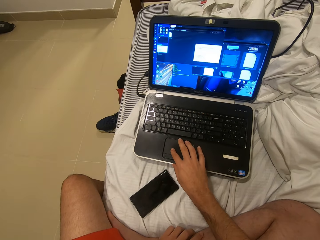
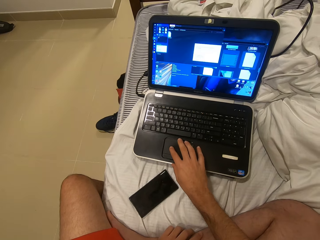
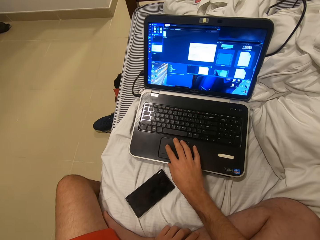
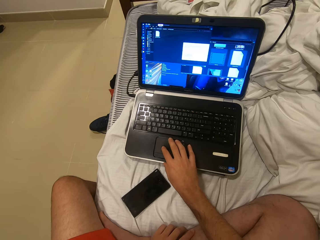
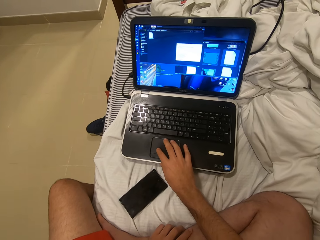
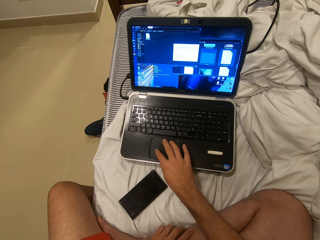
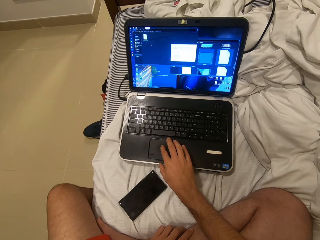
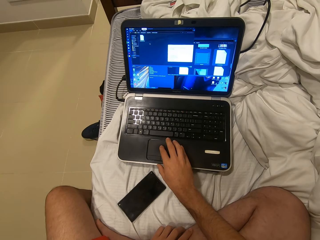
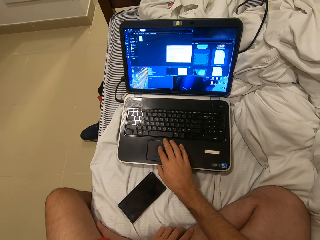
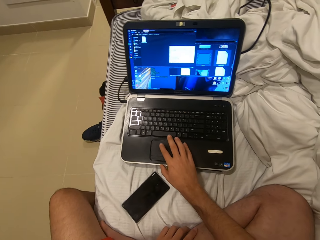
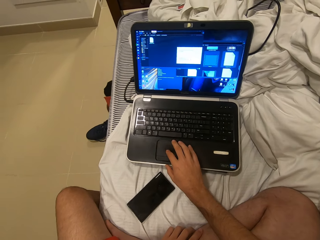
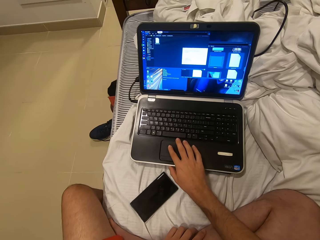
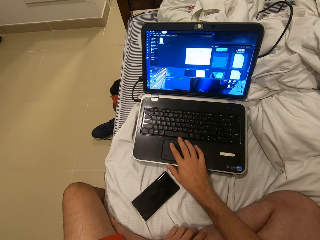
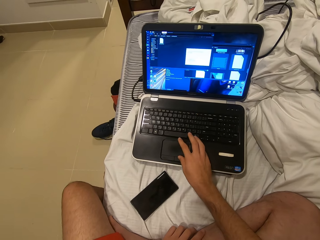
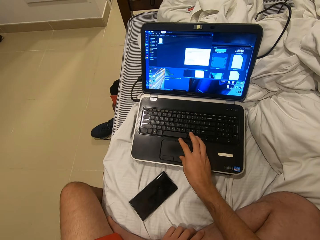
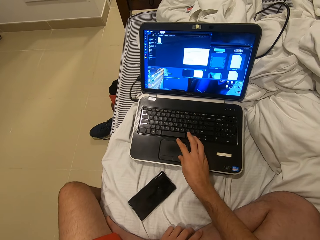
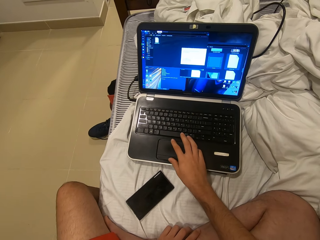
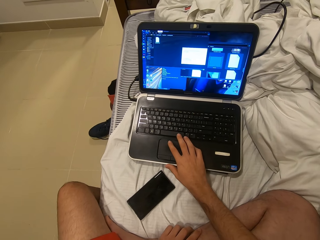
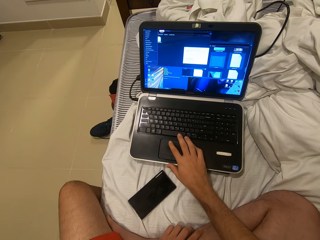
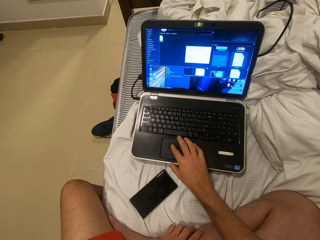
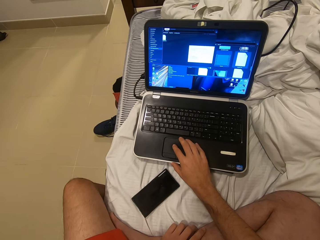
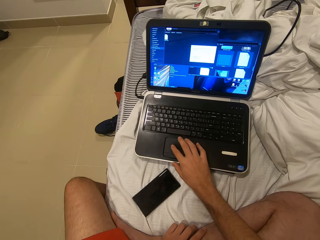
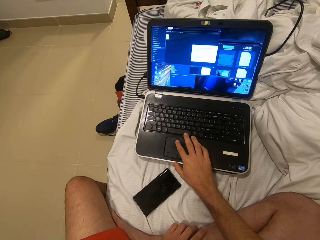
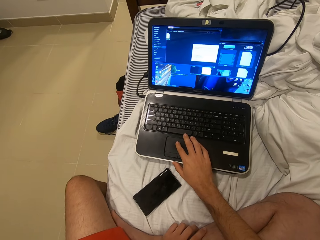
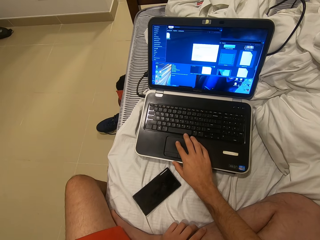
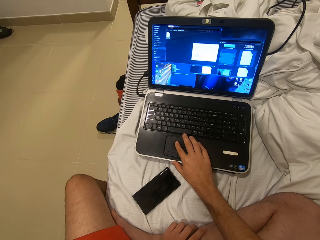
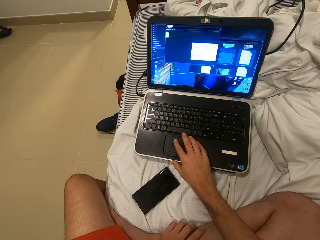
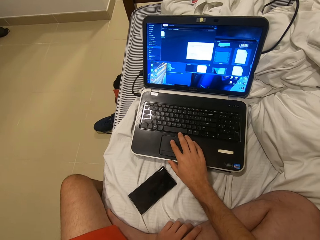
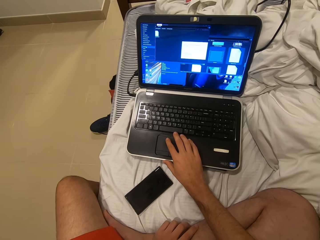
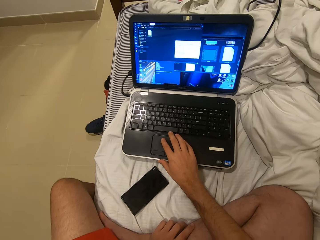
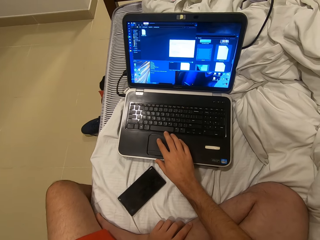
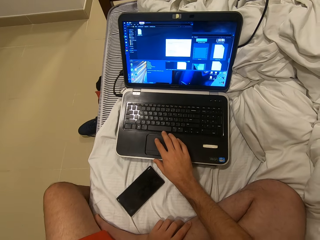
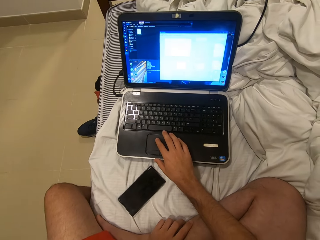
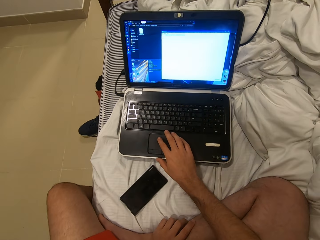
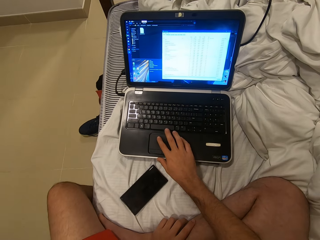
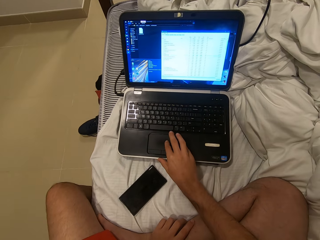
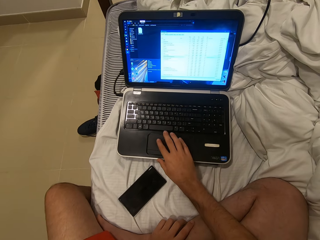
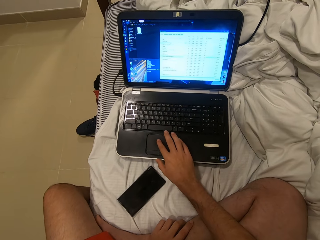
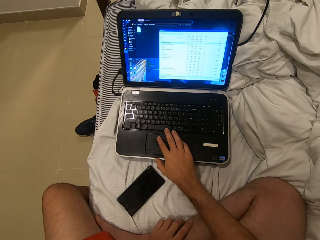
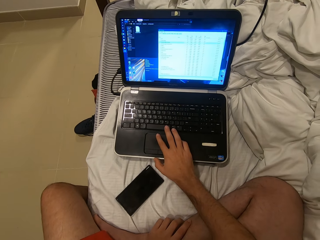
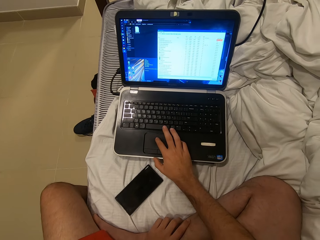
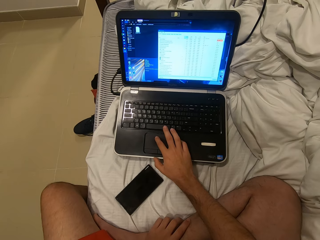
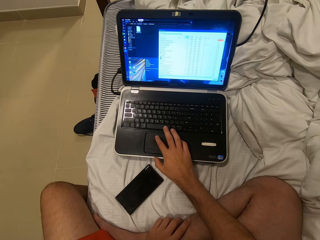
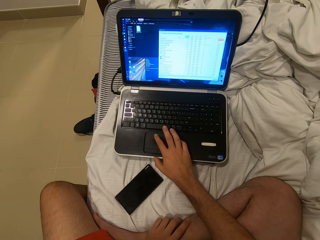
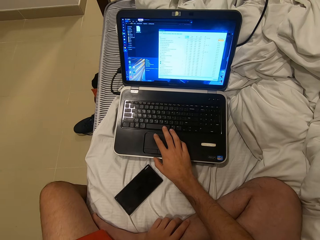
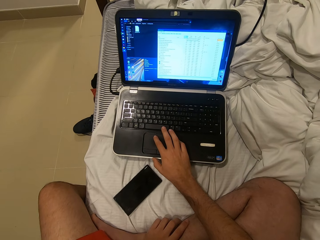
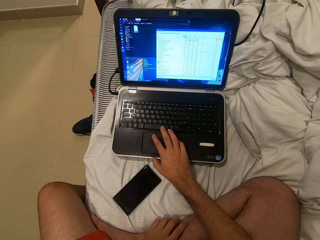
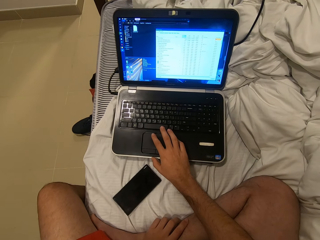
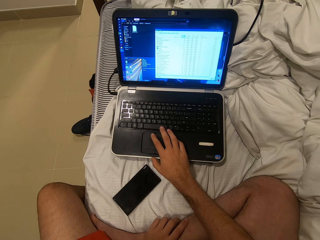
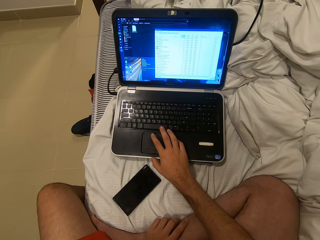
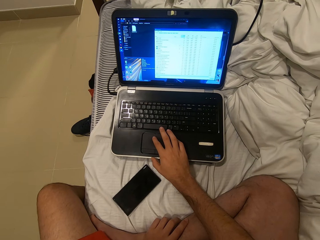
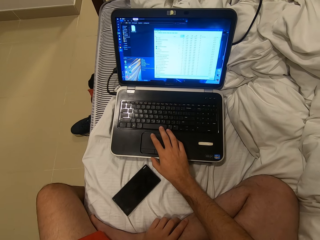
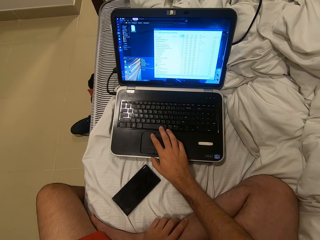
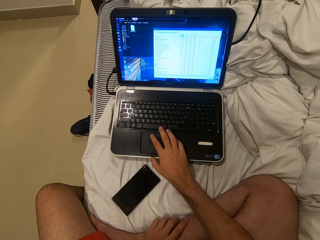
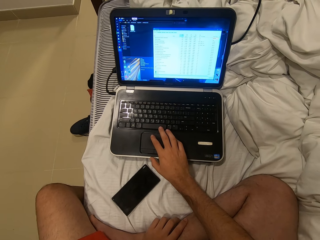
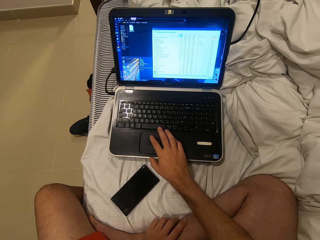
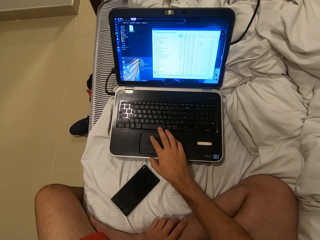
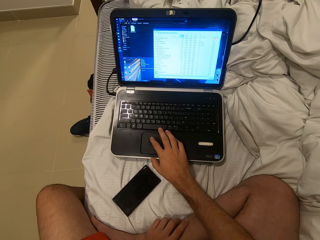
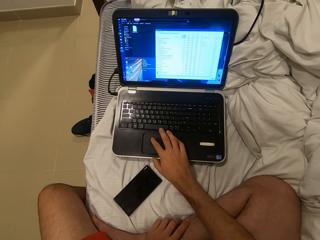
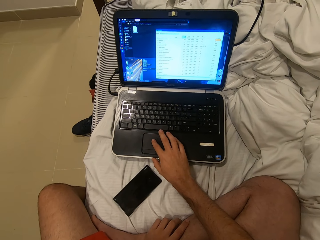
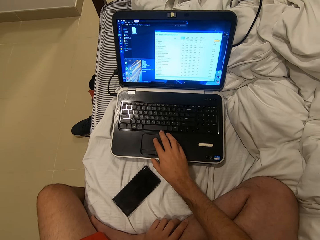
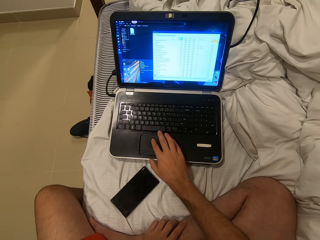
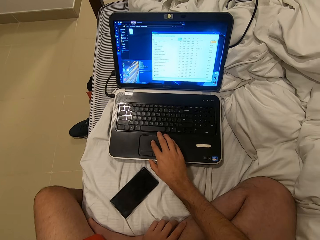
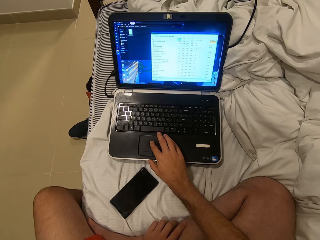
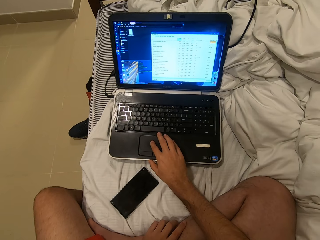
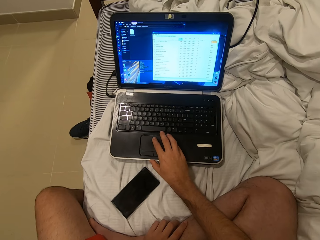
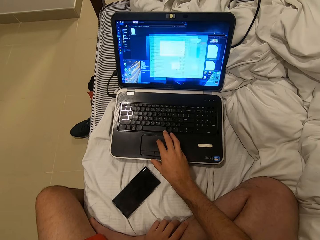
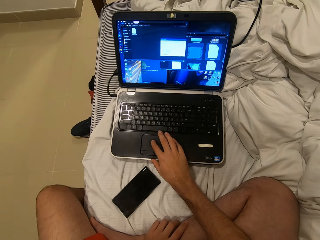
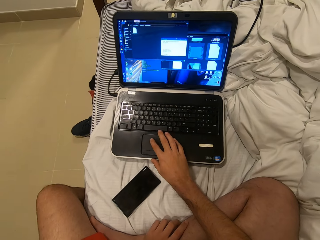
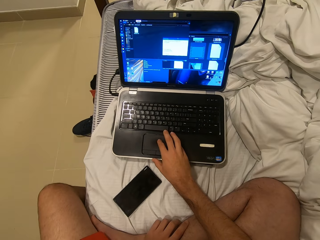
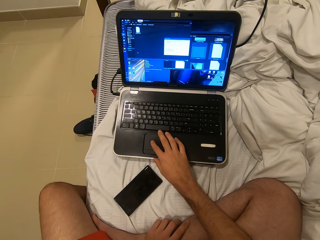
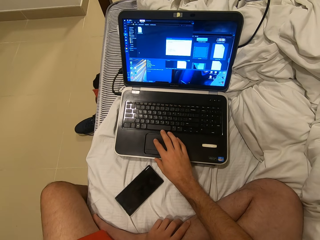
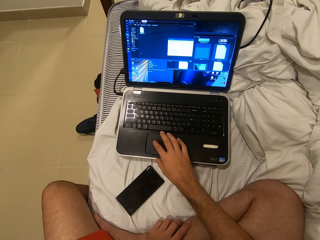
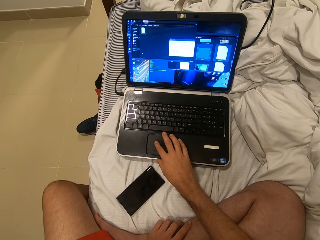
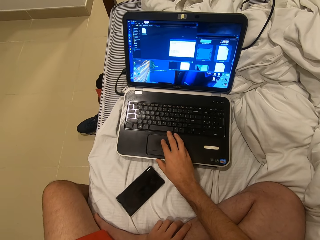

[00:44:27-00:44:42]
The camera wearer uses the laptop. They use the laptop again.

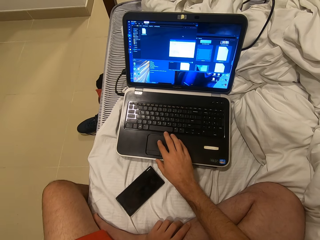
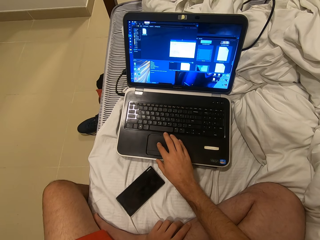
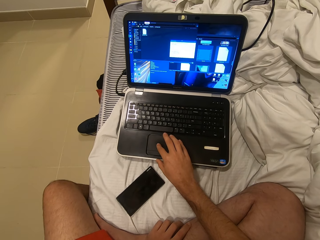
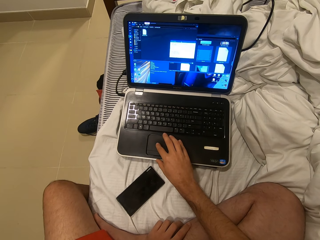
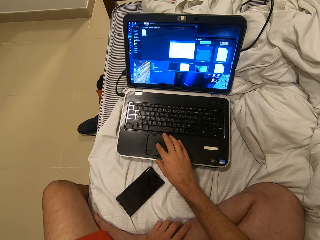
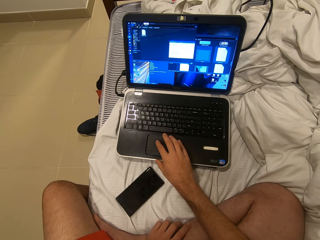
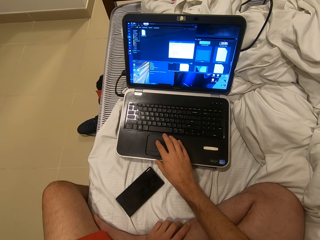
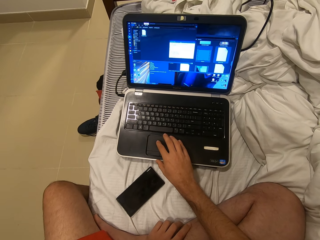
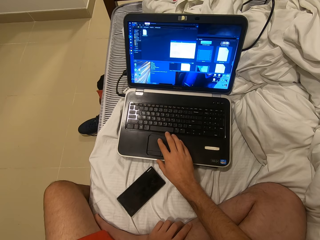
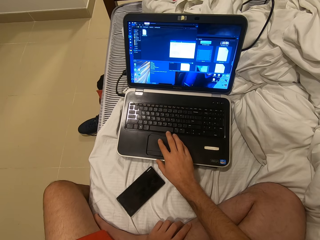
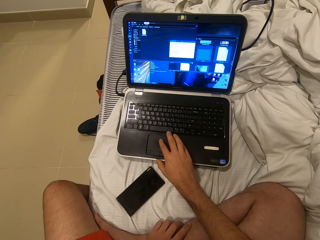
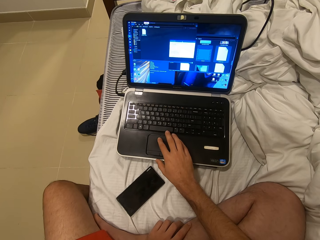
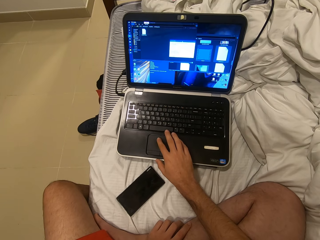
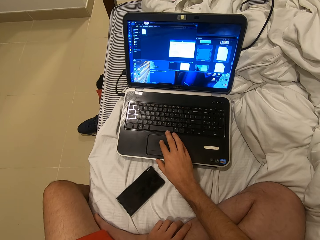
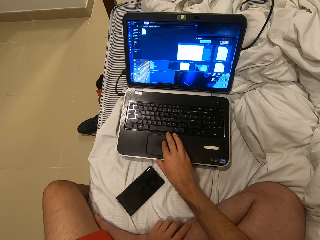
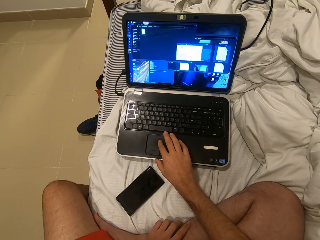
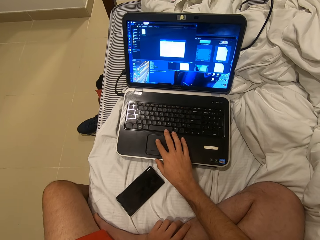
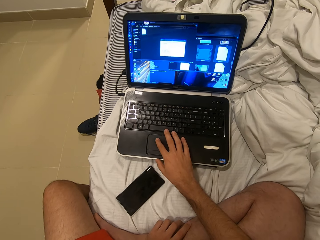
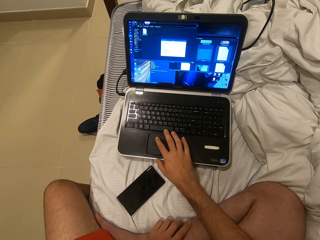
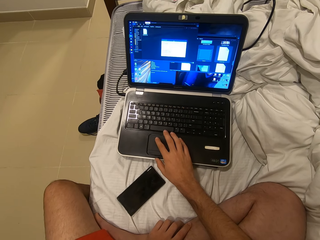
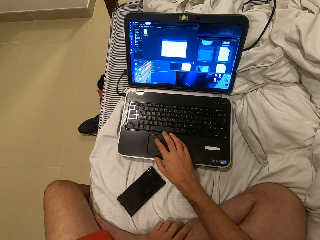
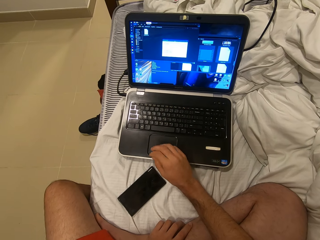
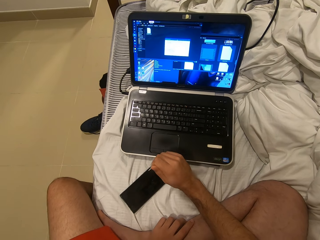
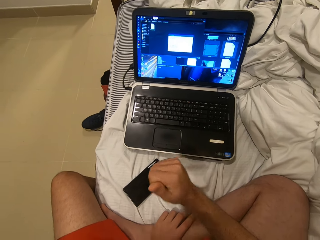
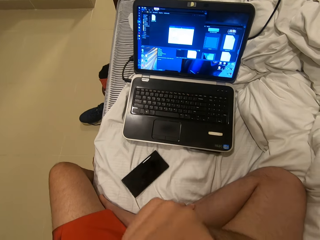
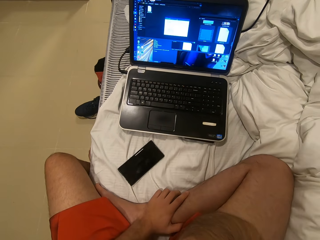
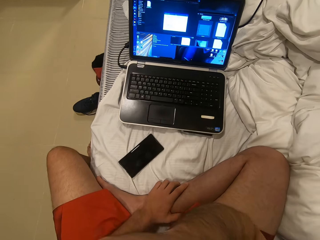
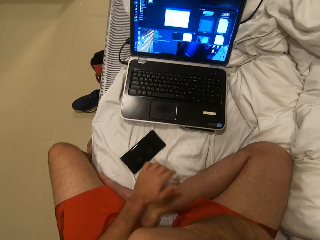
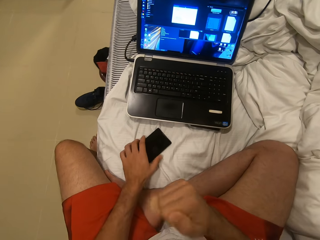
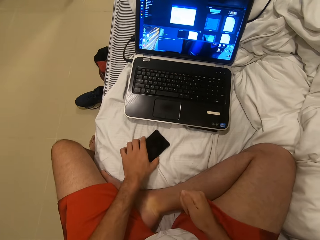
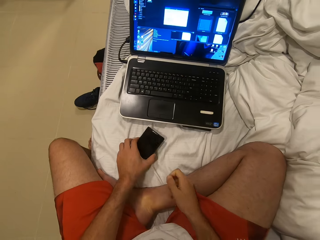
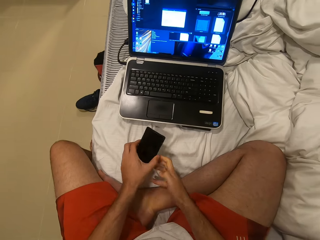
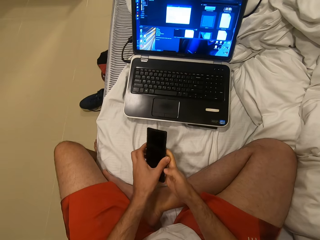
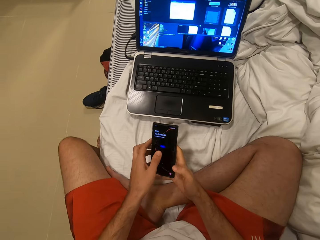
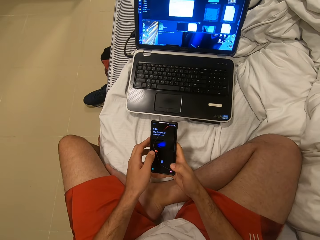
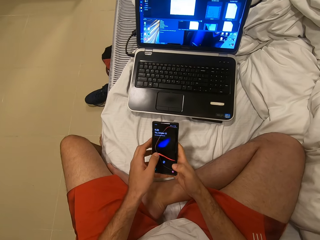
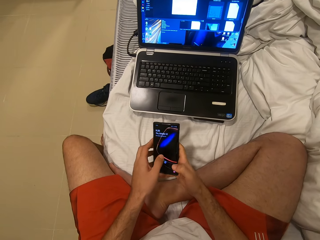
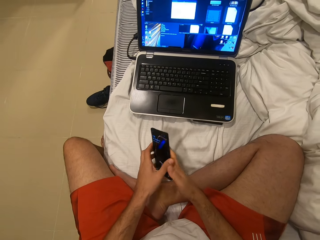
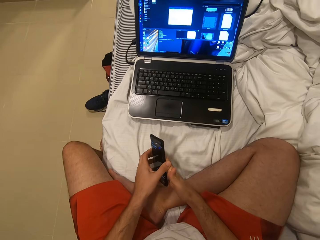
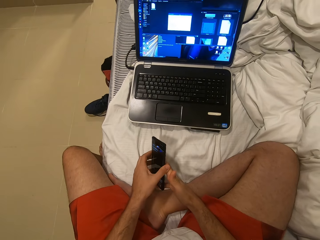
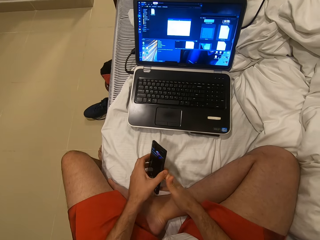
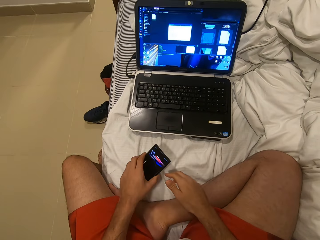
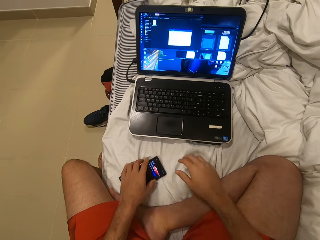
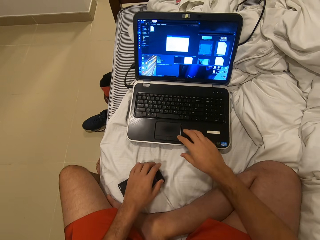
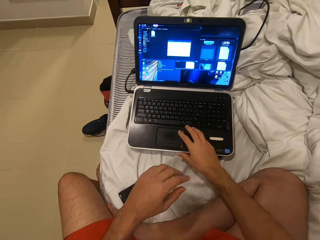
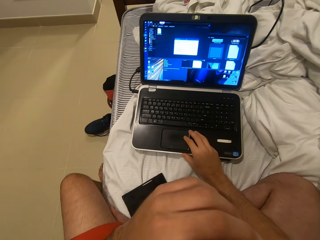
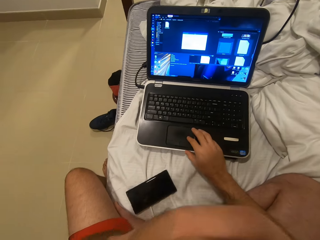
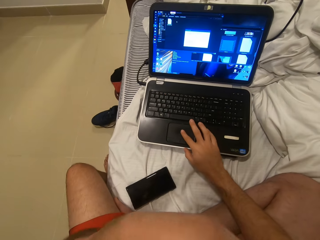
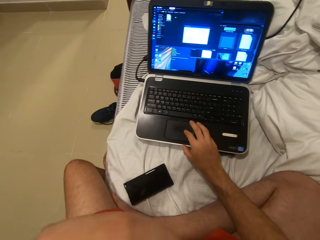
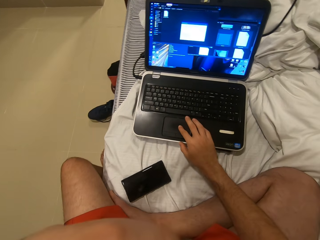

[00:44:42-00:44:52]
The camera wearer uses the laptop. They touch the mouth with a hand. They pick up a phone. They operate the phone. They put down the phone. They use the laptop. They scratch the mouth with a hand.
